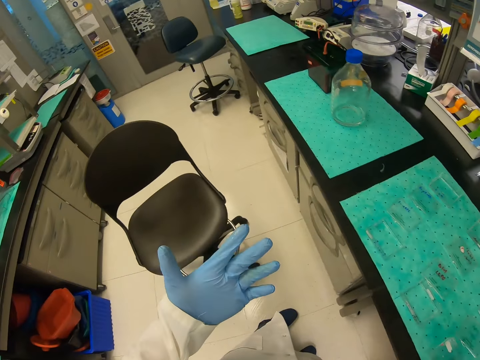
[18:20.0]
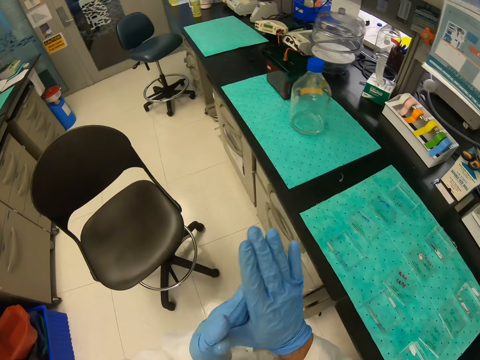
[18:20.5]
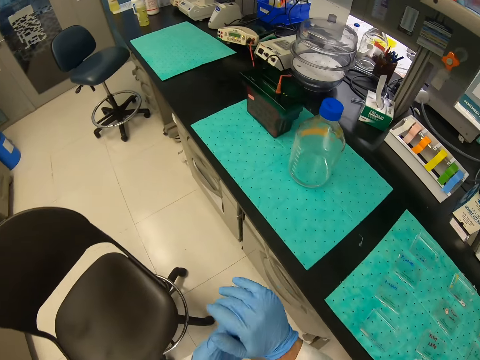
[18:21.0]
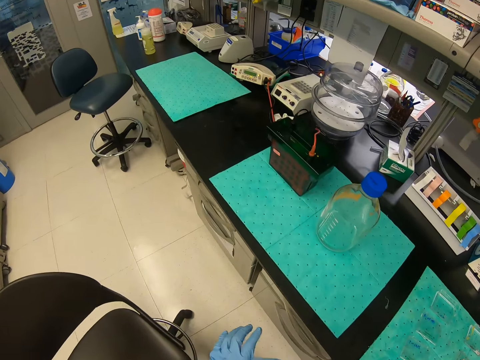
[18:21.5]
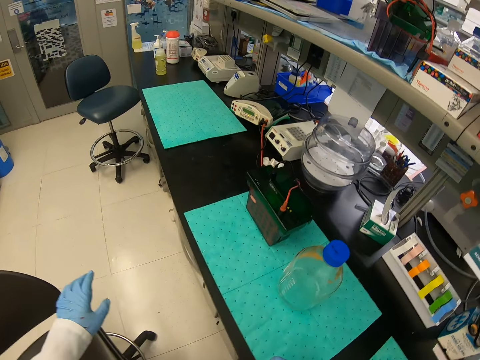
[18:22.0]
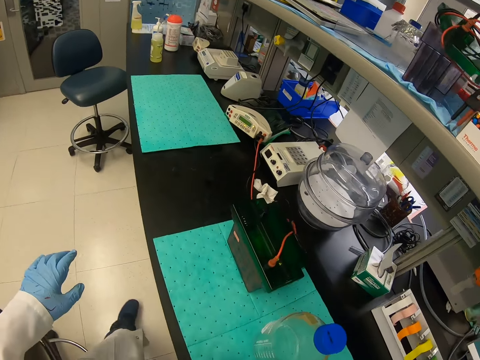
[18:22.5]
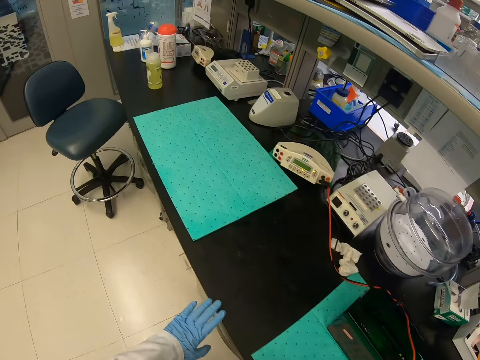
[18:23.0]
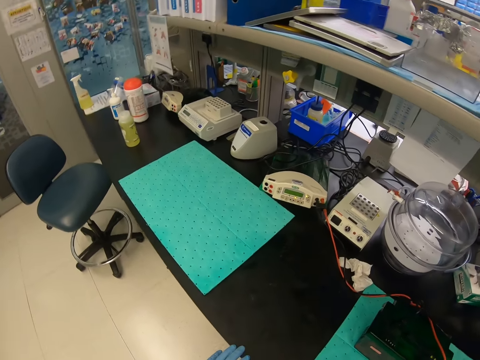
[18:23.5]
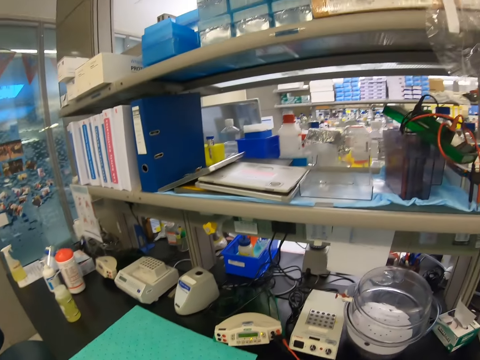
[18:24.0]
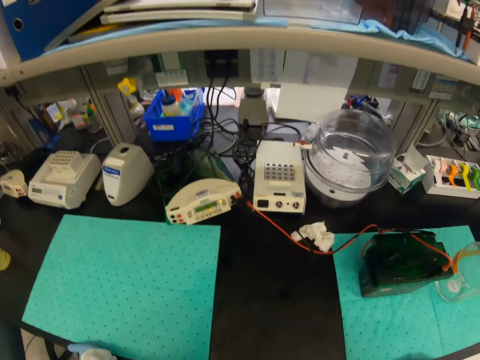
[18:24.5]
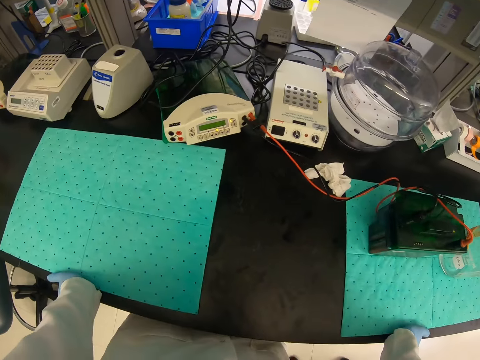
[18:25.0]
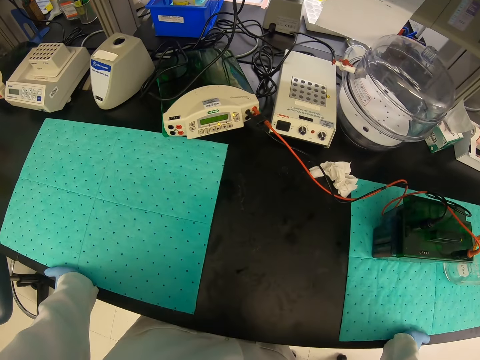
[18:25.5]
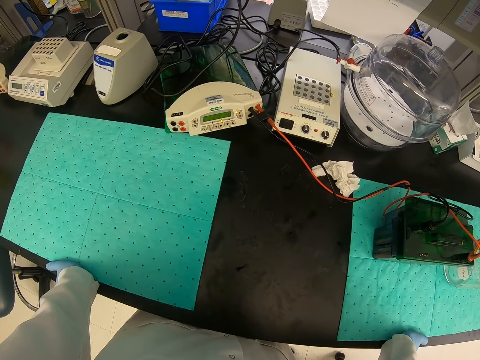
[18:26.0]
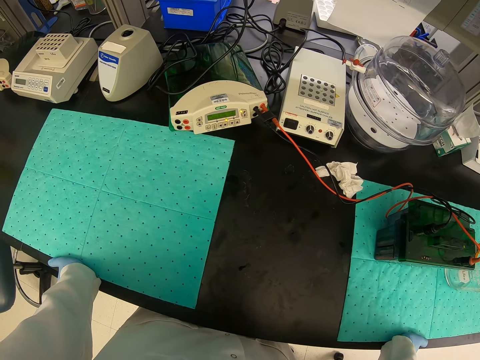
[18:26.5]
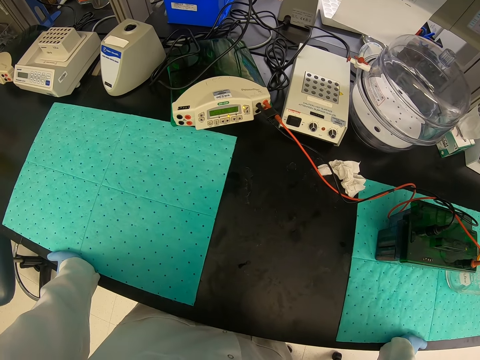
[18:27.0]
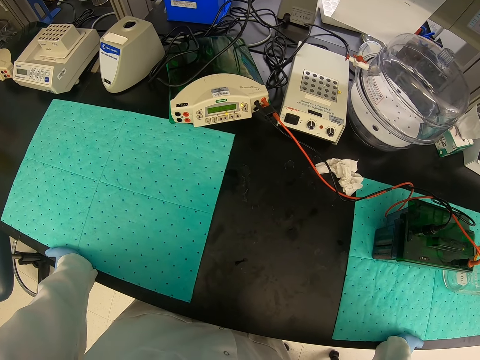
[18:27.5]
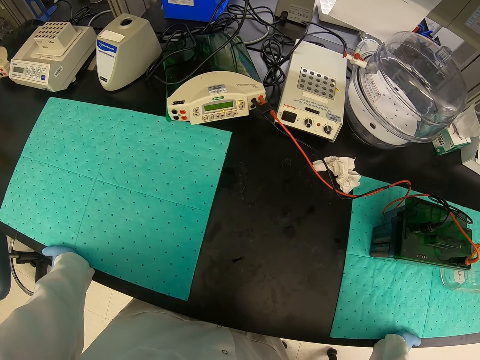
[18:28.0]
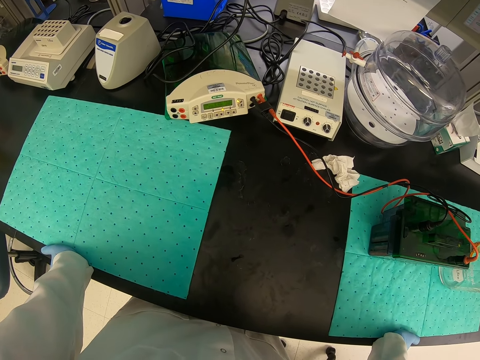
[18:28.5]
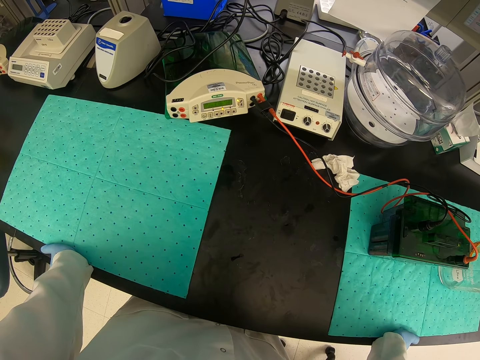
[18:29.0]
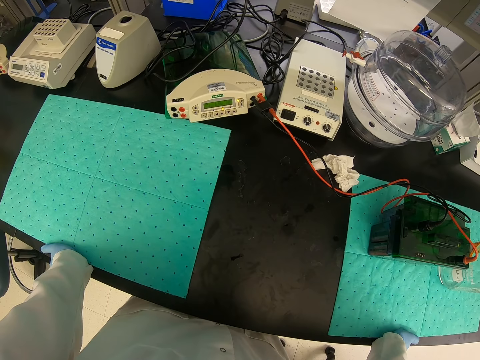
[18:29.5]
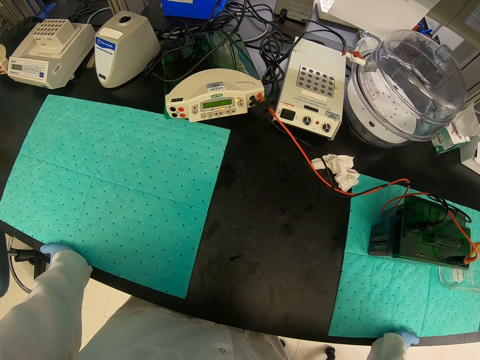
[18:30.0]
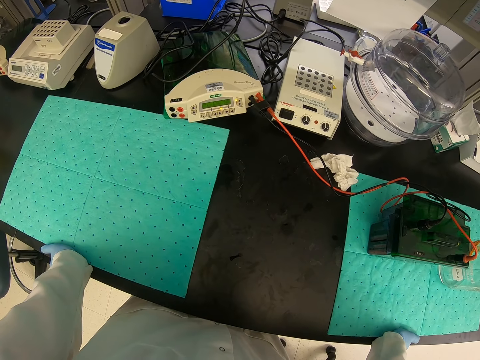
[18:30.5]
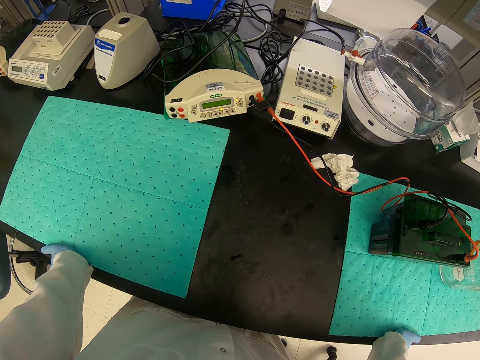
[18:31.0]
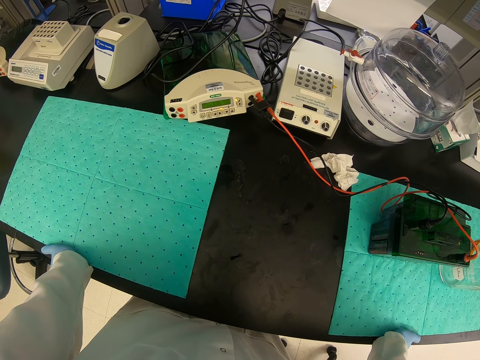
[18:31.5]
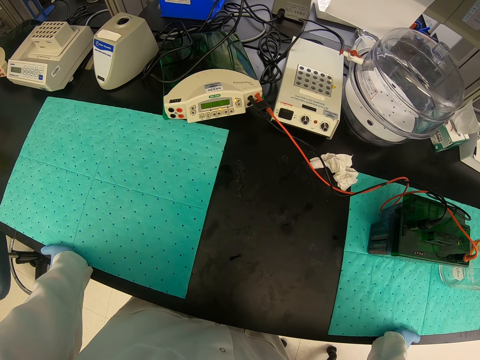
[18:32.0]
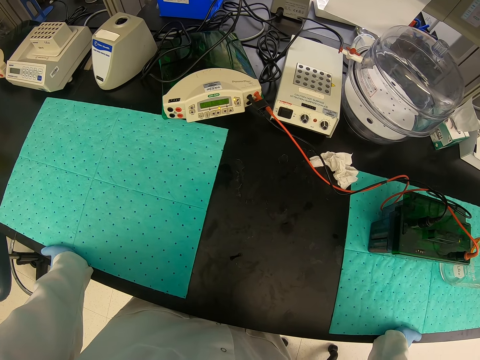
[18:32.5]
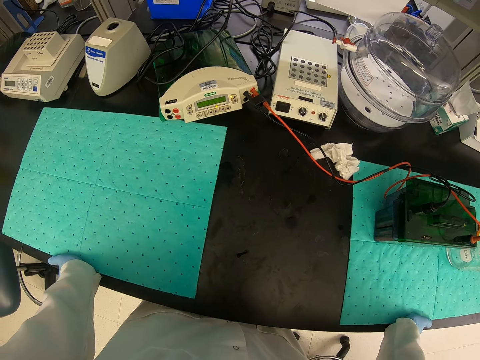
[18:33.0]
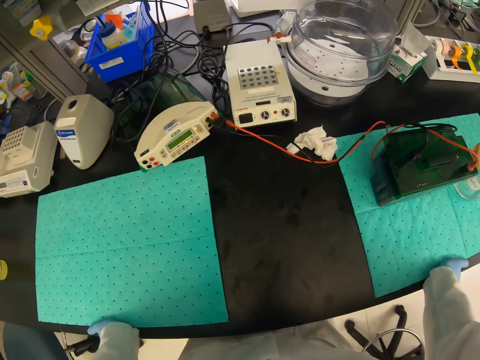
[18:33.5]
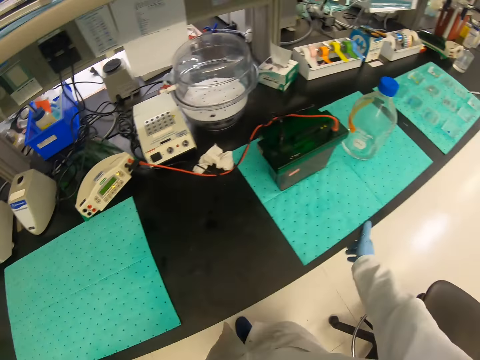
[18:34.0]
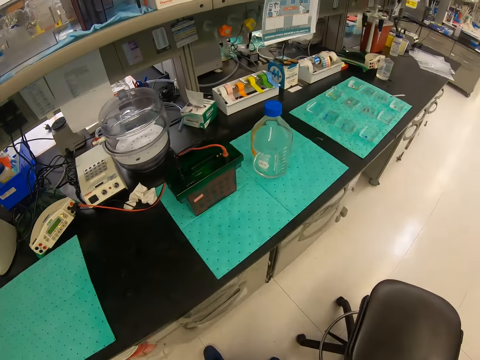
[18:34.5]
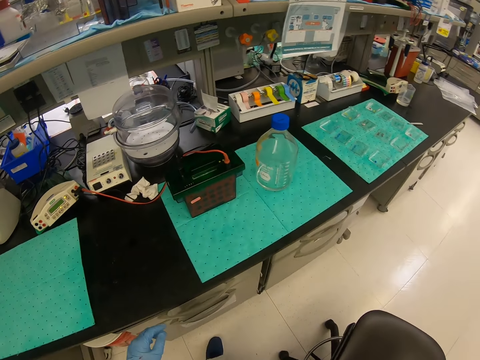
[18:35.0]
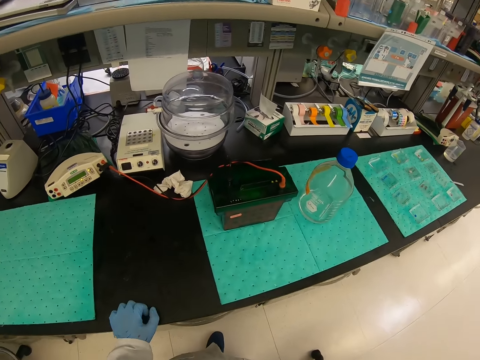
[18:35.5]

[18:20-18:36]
The camera wearer wipes his hands. He leans at the table. He leans on the counter.

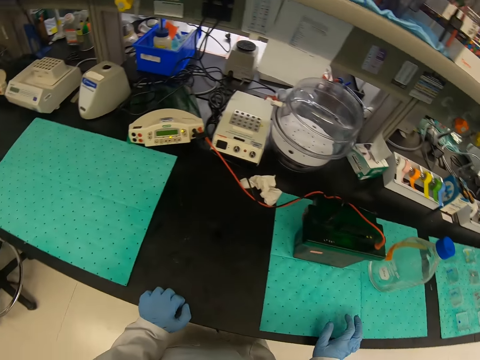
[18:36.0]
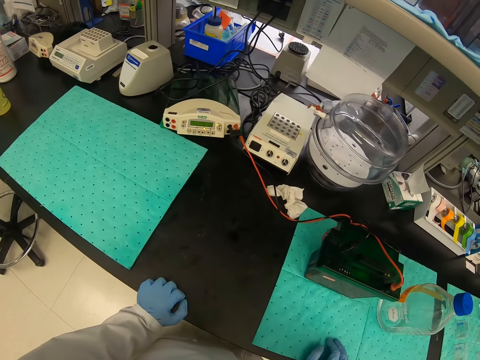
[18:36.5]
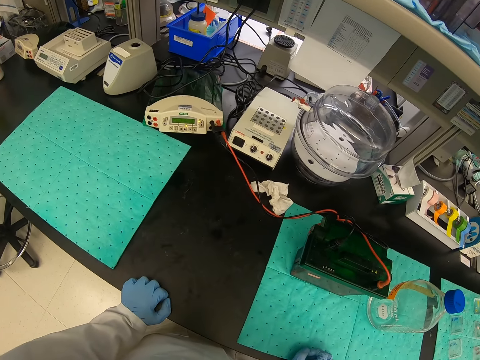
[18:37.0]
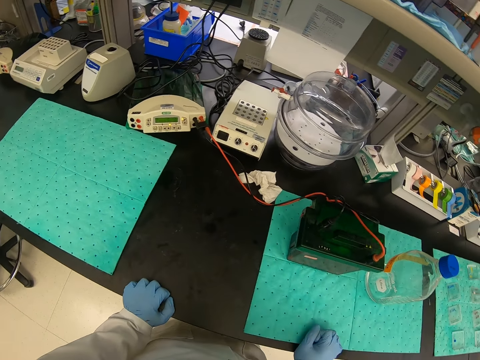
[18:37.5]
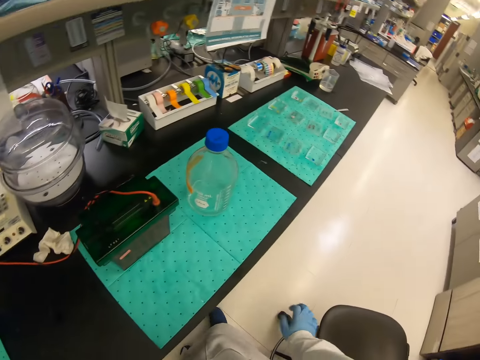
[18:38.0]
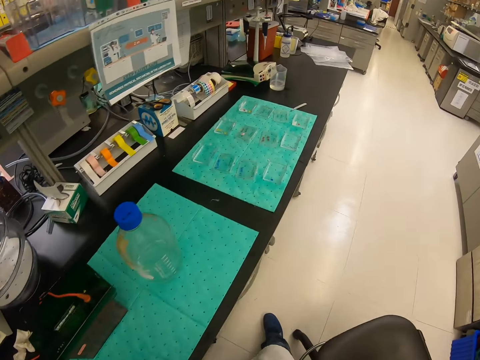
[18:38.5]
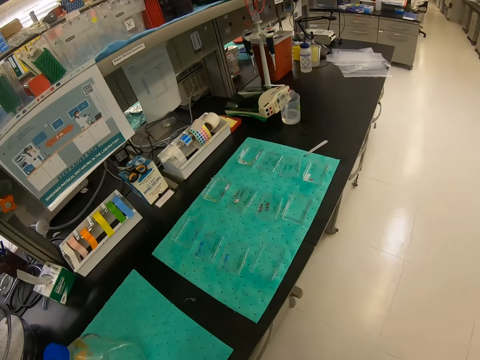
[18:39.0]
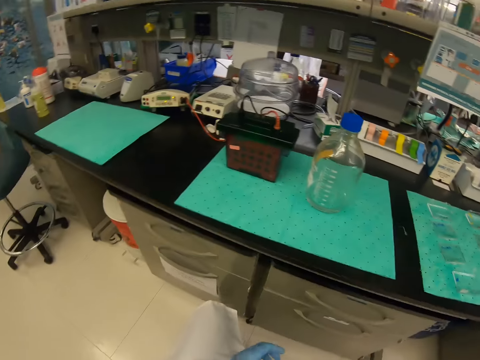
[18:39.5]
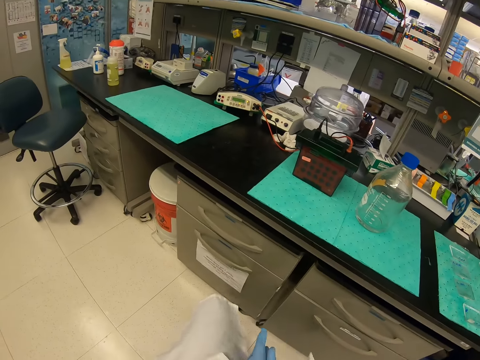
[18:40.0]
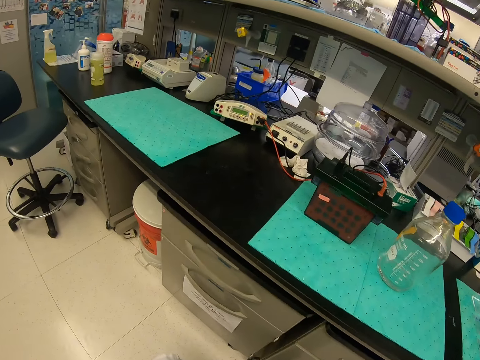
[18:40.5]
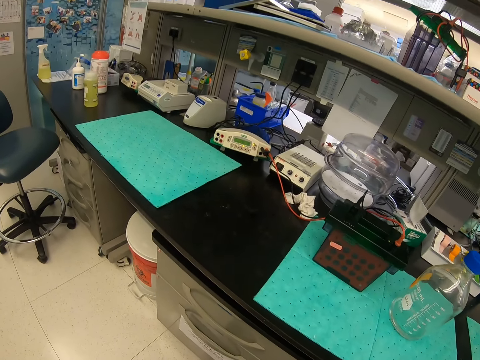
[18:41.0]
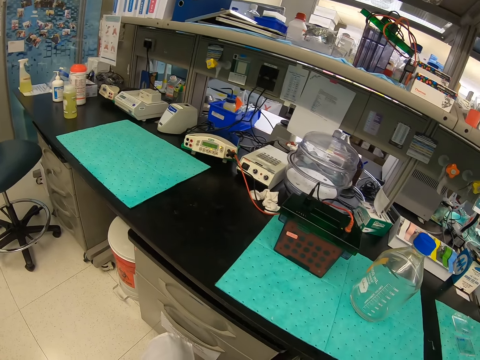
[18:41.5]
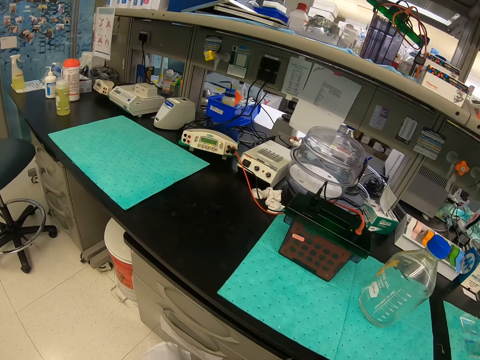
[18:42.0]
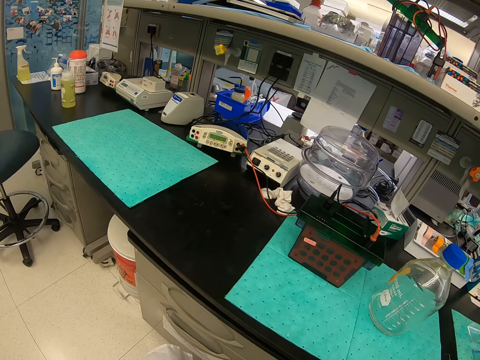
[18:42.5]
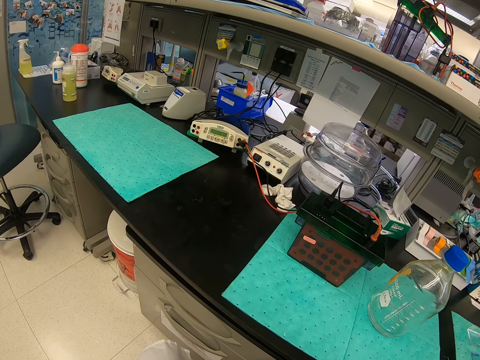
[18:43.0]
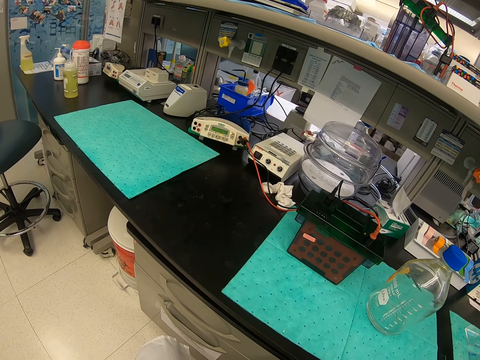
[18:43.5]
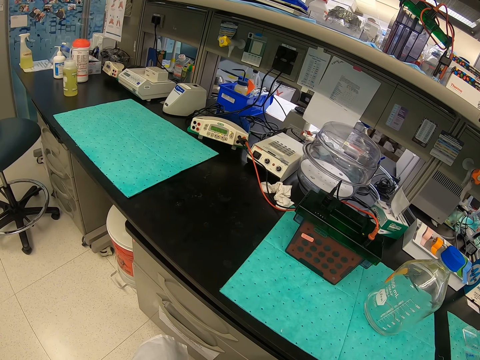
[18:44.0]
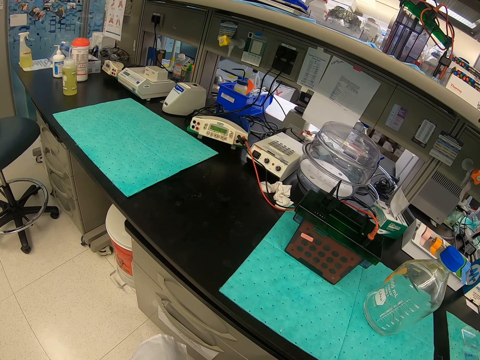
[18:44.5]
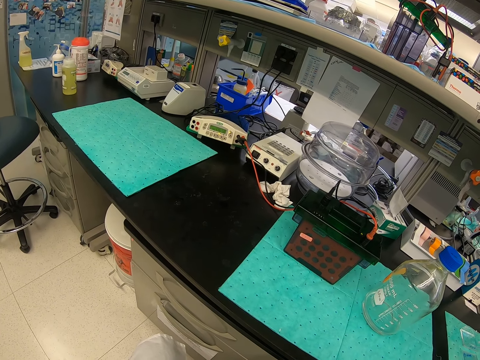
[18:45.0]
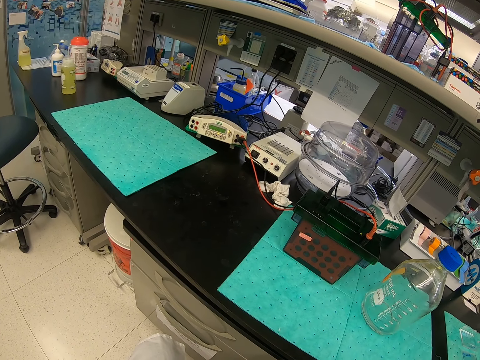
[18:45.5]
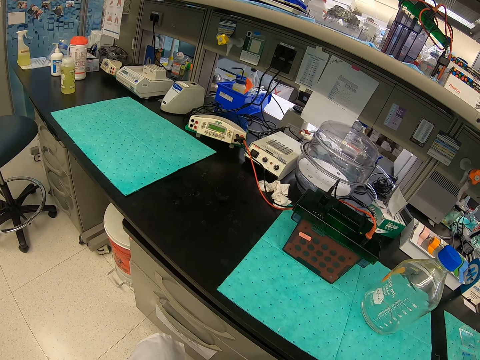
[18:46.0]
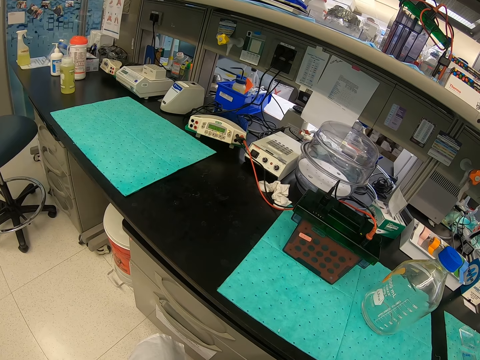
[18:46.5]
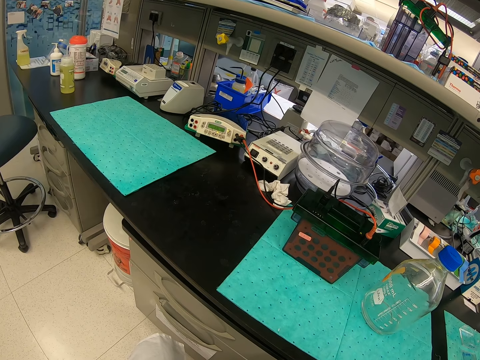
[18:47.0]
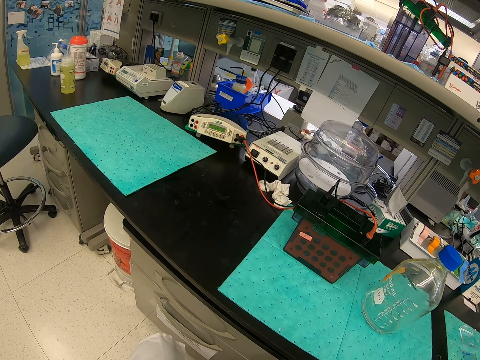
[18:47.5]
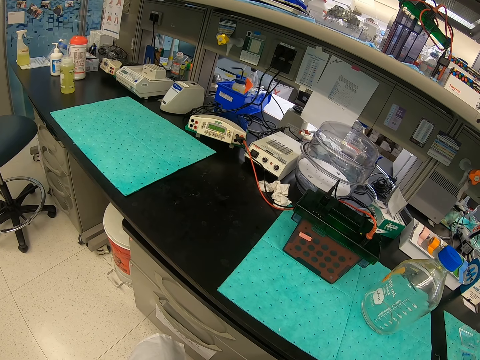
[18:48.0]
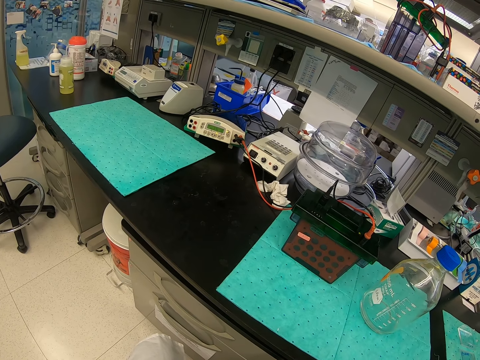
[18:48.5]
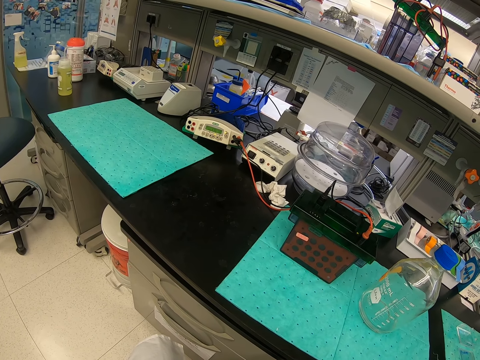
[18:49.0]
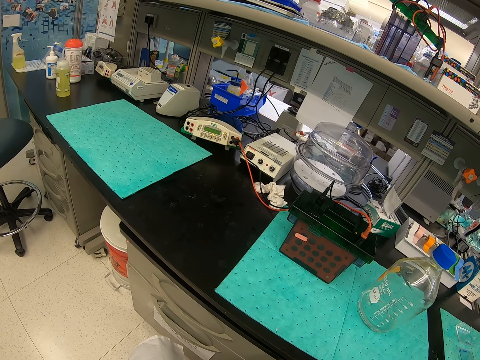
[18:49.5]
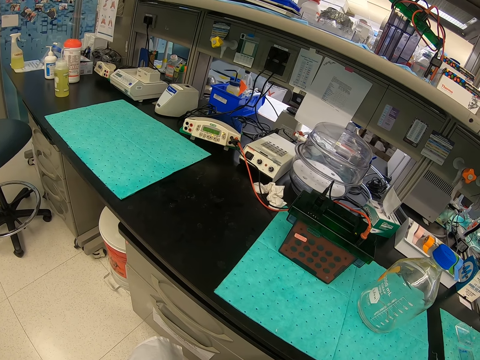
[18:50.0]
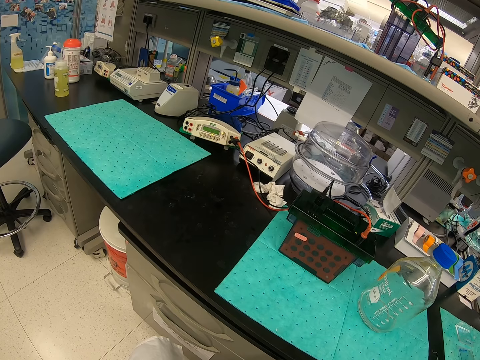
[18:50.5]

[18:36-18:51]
The camera wearer moves from the table.
